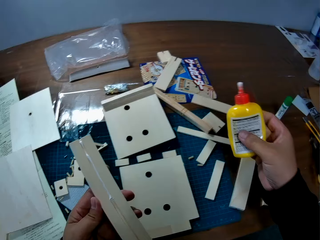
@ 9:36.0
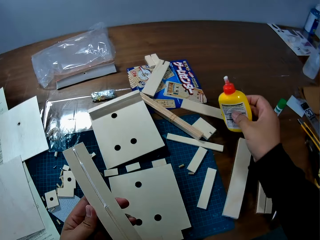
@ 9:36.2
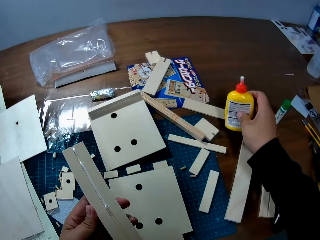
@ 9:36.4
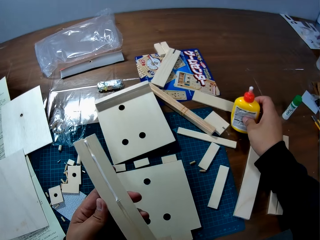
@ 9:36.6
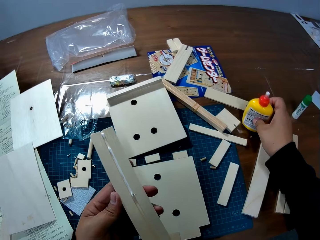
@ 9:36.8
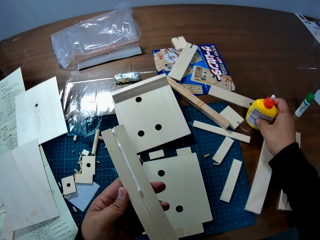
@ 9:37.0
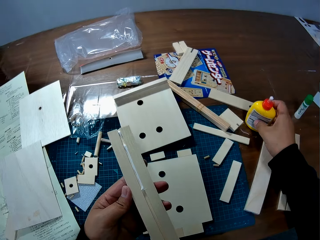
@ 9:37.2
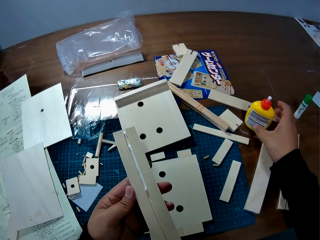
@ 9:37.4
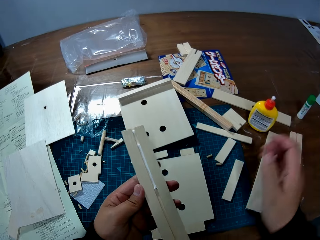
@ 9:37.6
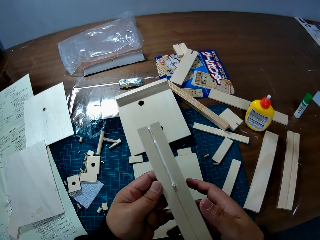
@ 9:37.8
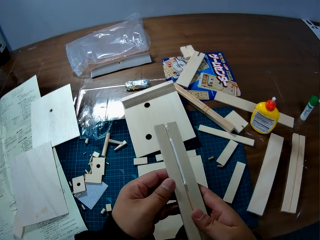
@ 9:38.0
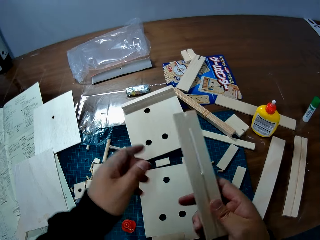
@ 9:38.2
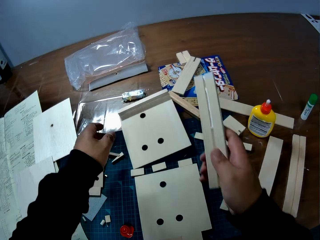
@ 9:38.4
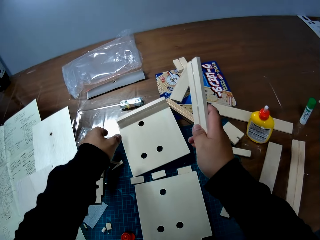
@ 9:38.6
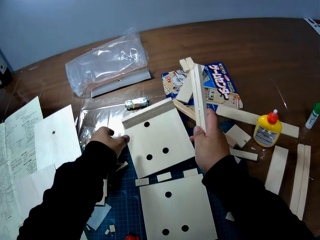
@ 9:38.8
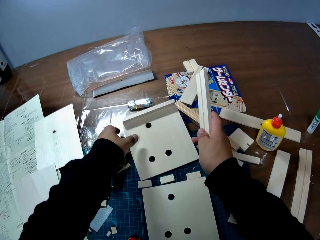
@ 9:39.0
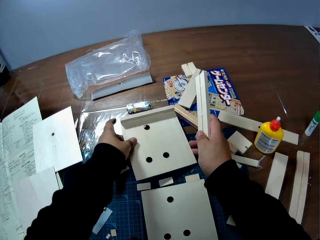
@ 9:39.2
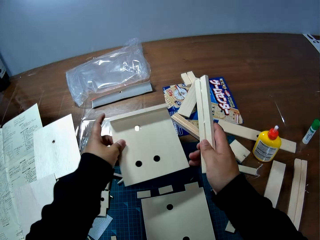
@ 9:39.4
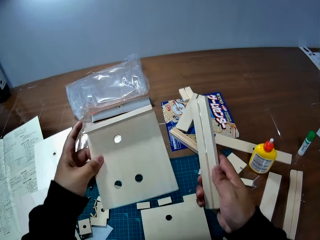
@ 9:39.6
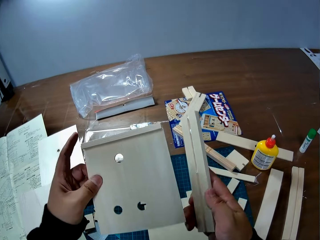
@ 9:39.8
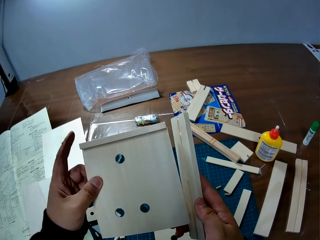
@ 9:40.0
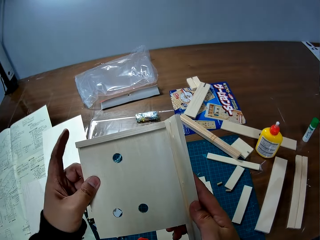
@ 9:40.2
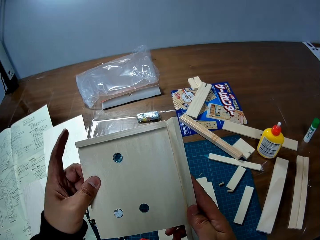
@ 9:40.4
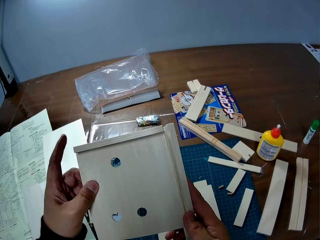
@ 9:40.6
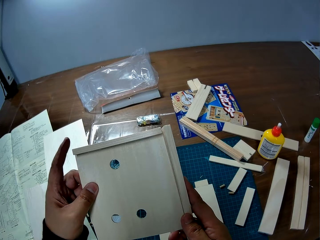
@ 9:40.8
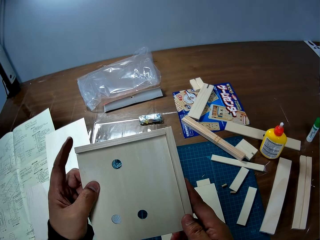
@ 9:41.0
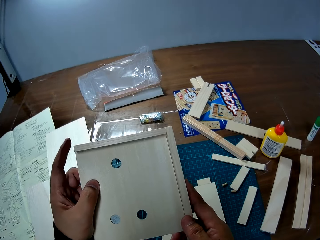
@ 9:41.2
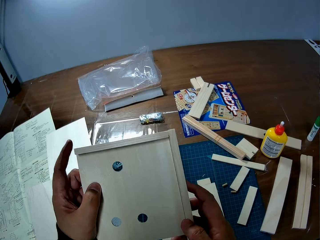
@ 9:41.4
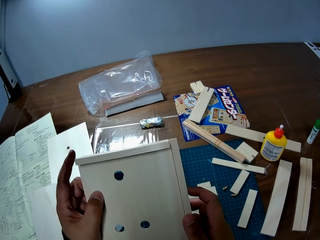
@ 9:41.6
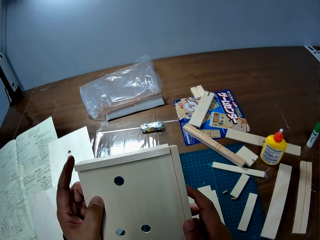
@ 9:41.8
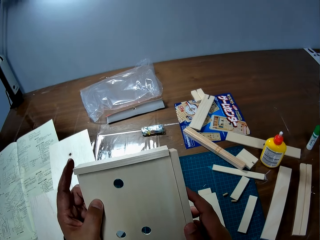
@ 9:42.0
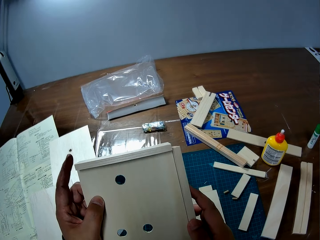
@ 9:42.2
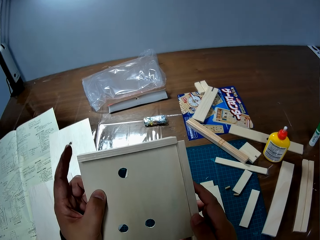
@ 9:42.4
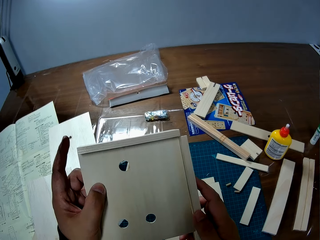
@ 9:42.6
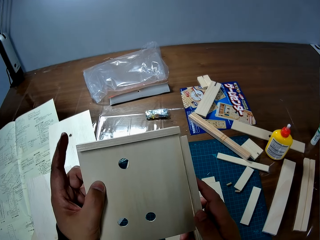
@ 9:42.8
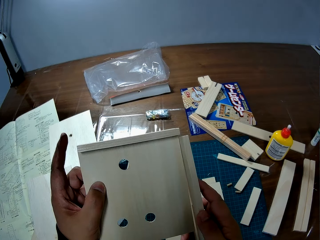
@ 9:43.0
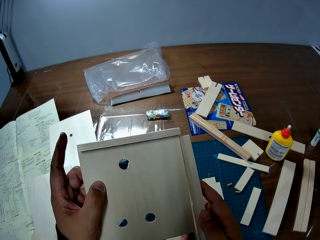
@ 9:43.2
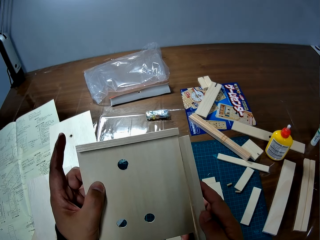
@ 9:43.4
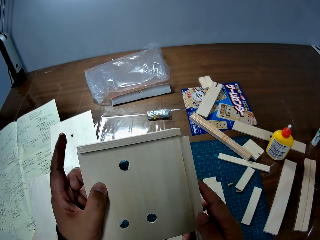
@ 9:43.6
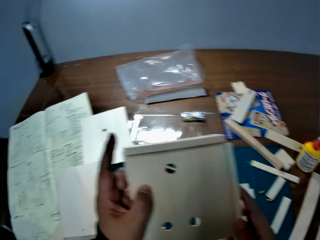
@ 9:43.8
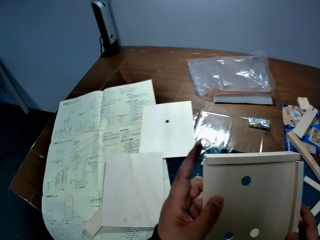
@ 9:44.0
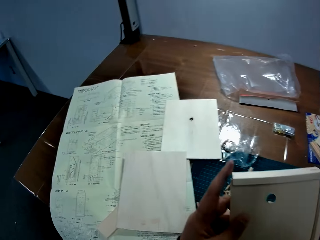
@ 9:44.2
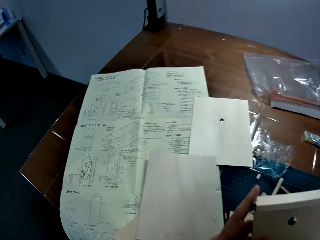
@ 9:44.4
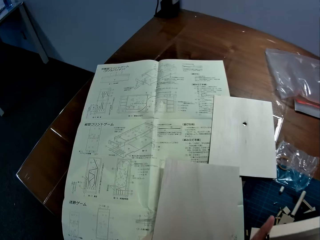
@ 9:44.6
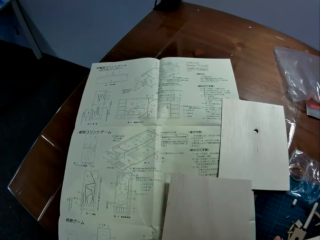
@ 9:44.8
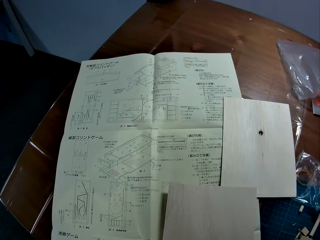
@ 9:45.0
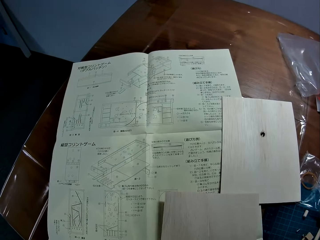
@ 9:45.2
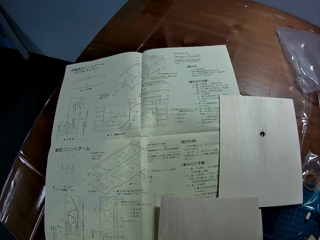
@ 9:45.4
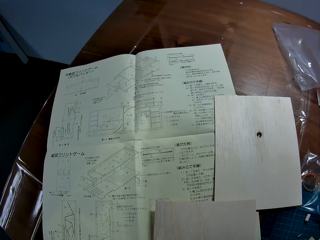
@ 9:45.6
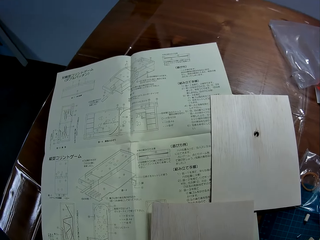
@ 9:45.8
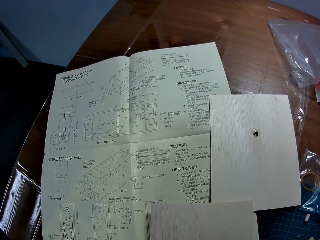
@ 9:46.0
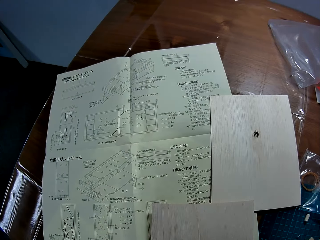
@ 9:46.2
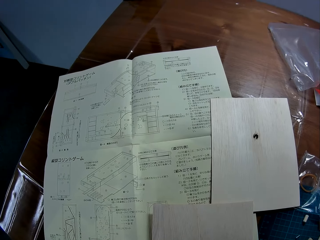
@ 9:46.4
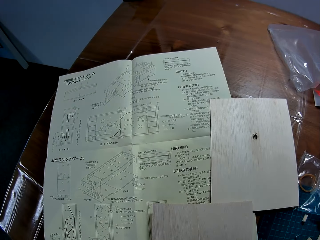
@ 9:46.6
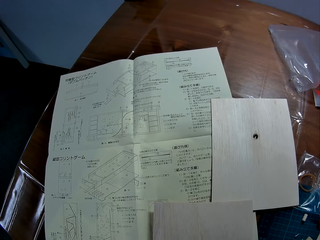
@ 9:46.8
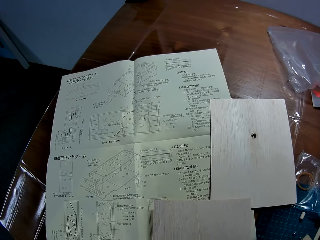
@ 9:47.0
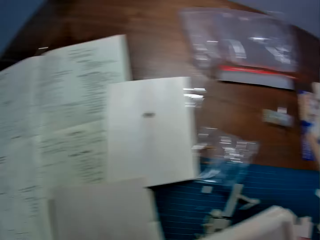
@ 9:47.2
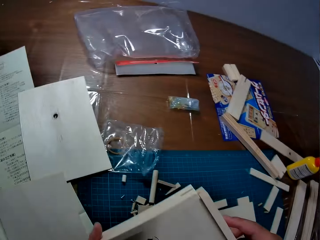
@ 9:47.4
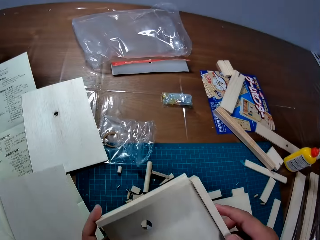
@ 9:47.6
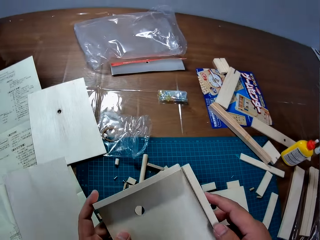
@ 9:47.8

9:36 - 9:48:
The camera wearer drops the bottle of glue on the table. He passes the piece of wood from his left hand to his right hand. He takes the piece of wood. He picks up the wooden slab from the table with both his hands. He attaches the piece of wood to the wooden slab. He stares at the blueprint on the table.

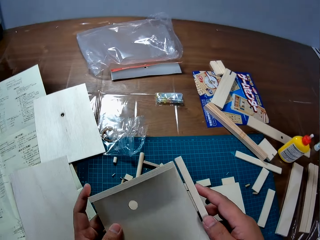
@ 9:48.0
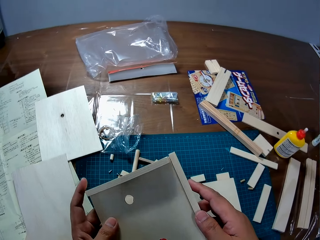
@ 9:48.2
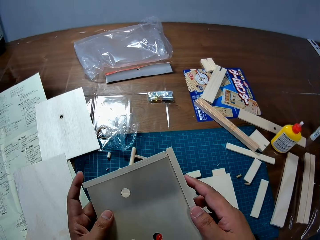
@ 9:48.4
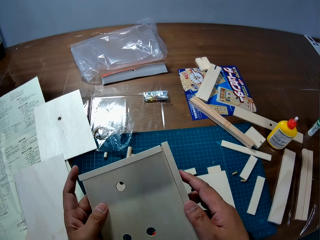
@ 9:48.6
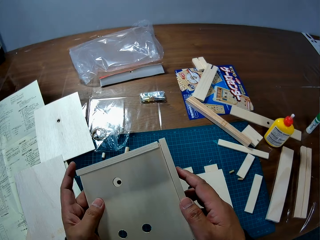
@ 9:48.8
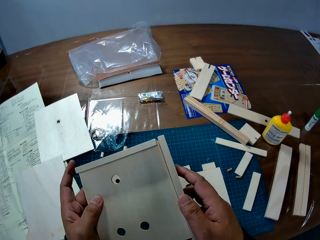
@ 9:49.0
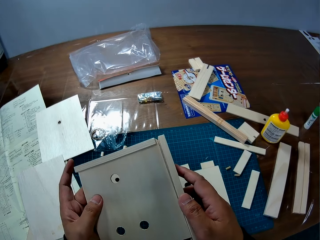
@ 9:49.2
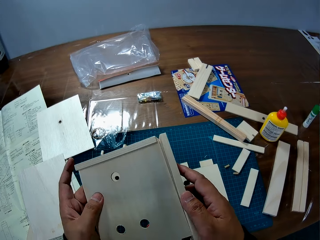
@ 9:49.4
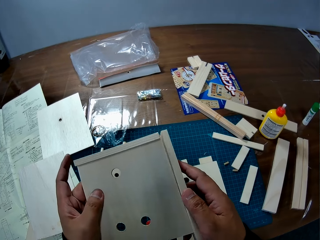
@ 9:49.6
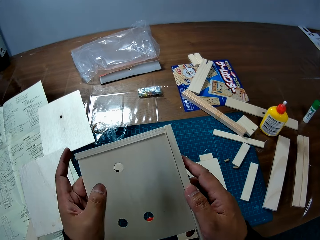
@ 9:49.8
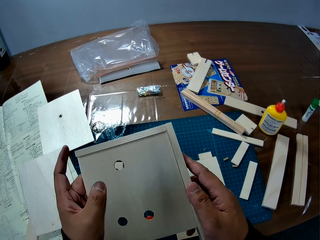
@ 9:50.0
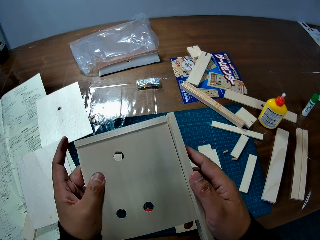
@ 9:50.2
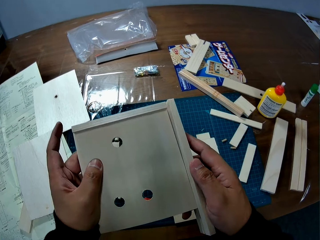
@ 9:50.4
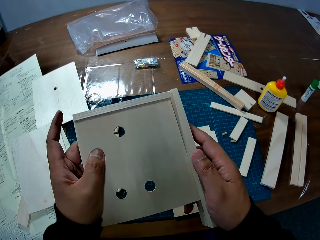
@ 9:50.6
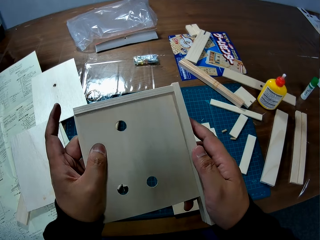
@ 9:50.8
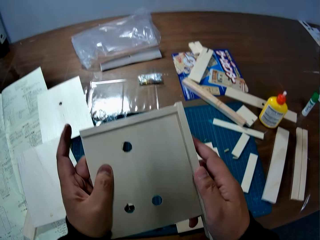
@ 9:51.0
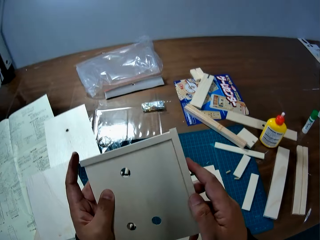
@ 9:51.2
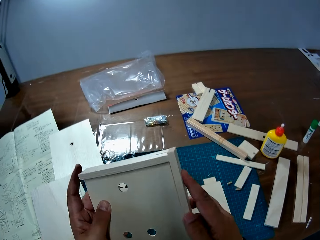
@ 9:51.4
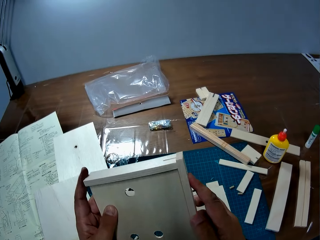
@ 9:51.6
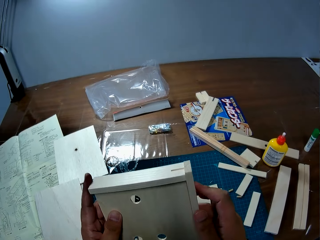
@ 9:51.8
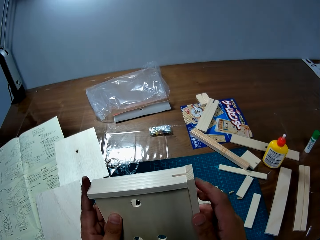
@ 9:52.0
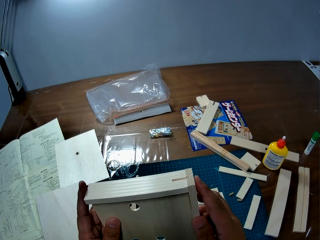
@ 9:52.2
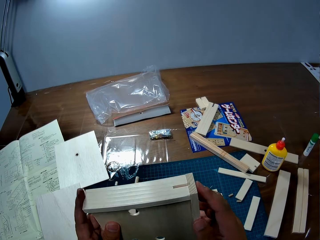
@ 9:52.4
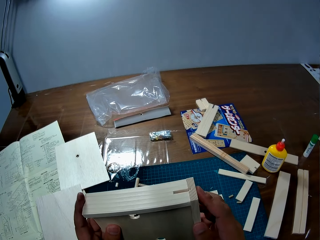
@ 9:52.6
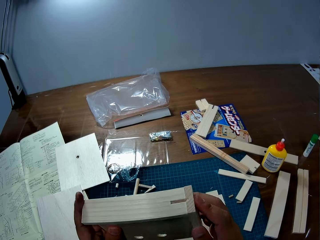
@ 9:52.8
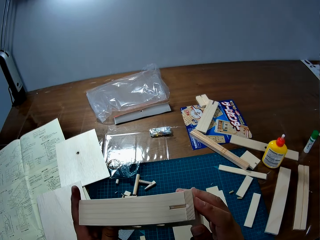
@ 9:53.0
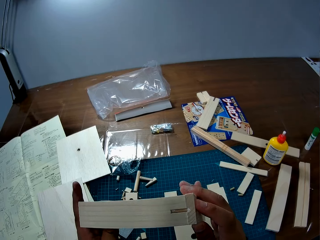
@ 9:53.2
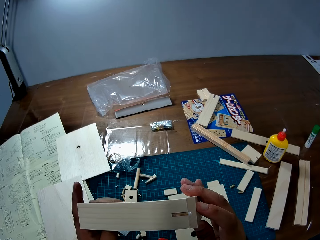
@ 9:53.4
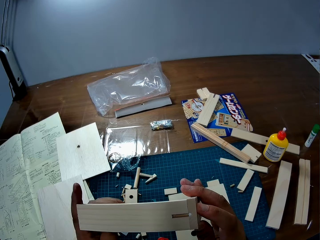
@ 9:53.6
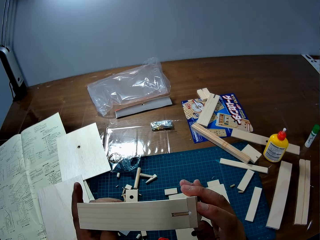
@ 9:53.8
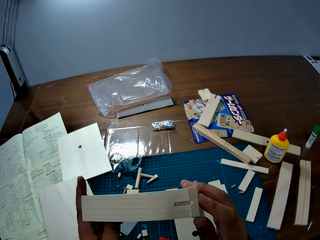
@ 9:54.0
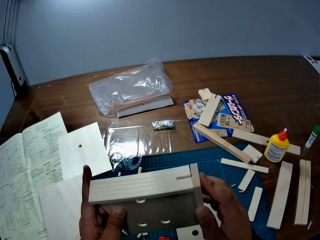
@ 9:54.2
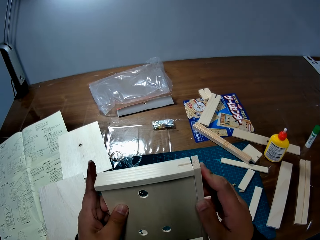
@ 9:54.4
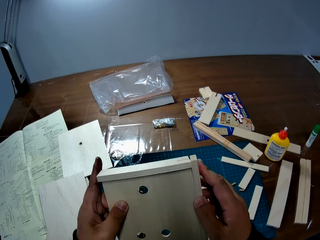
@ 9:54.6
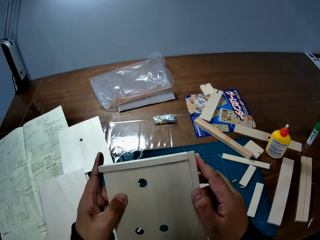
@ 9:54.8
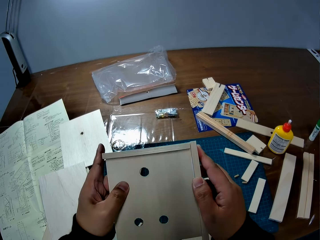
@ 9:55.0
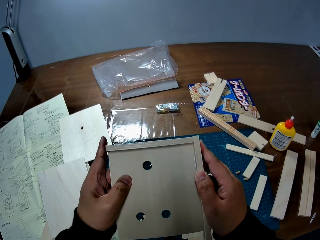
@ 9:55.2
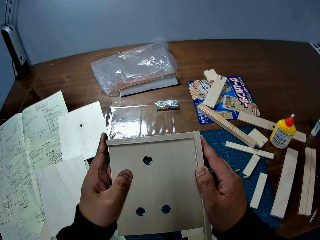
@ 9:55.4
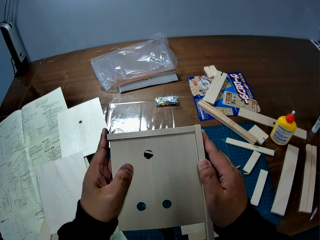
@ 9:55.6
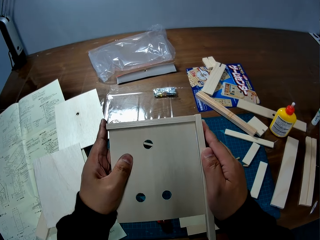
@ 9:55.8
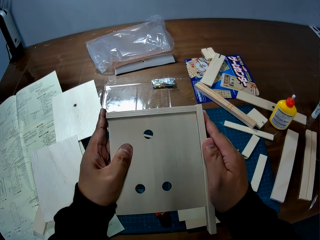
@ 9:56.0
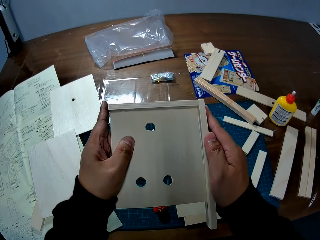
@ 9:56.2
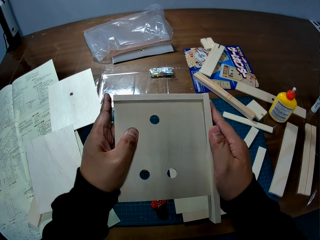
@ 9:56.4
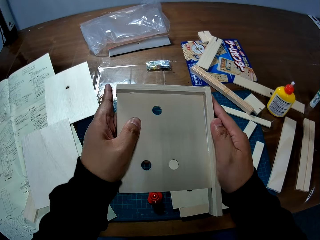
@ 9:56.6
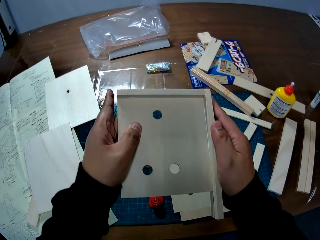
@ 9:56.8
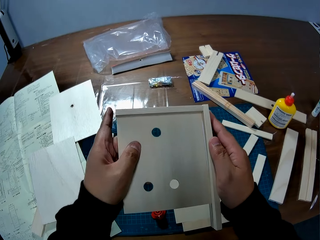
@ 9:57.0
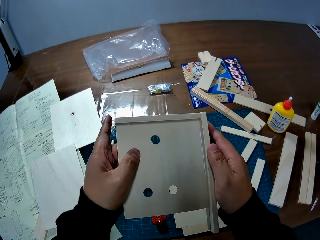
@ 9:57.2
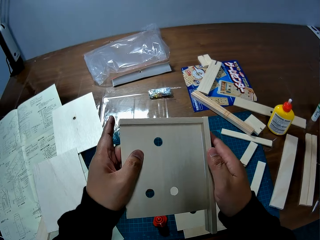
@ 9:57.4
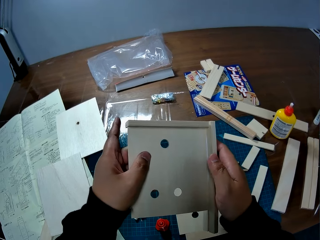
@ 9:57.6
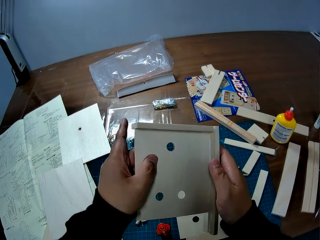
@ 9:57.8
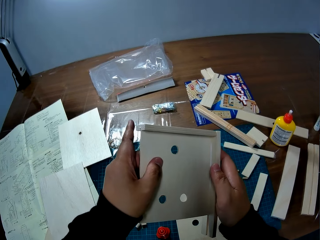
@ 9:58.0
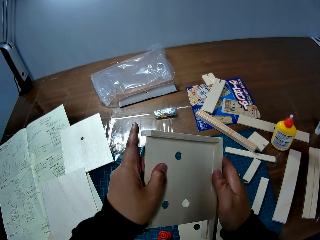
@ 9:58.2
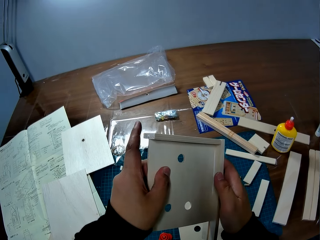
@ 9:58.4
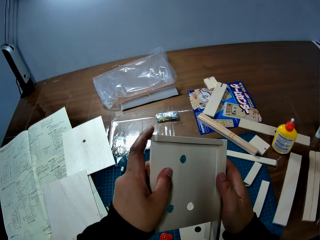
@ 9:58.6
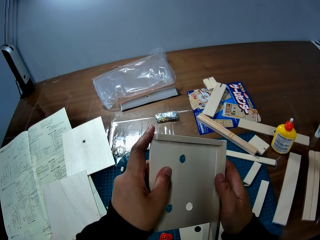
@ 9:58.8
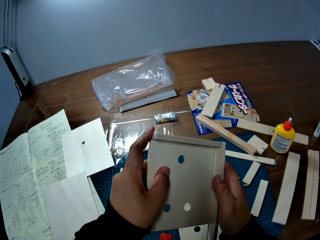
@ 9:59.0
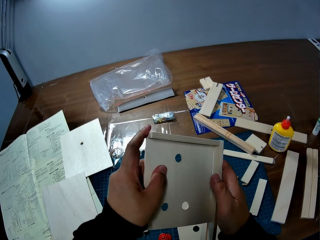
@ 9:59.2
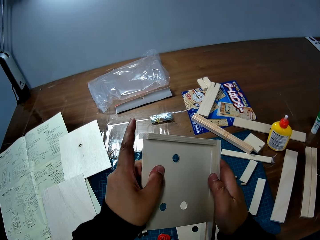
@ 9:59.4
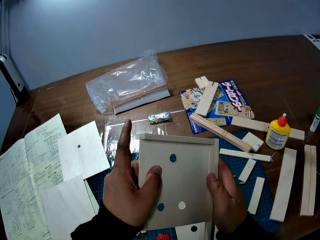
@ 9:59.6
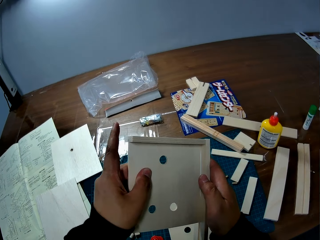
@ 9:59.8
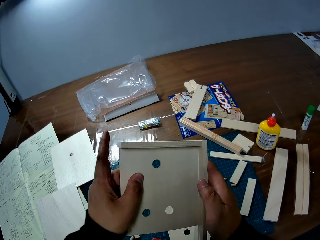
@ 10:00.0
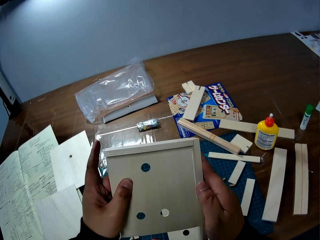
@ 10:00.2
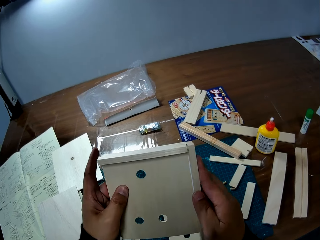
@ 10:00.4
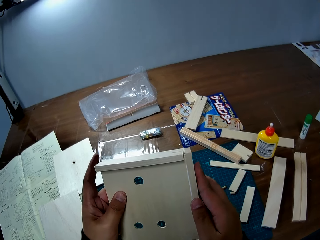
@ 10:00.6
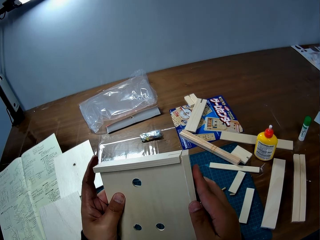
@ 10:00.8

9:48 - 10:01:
The camera wearer fixes the piece of wood to the wooden slab. They look at the piece of wood. They hold the wooden slab with both hands.
